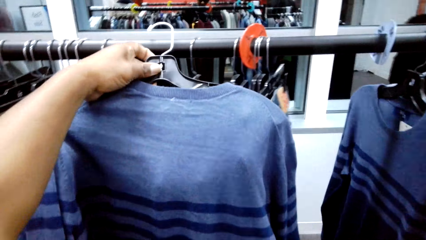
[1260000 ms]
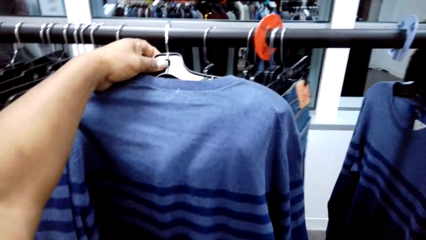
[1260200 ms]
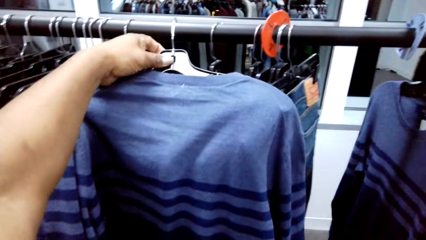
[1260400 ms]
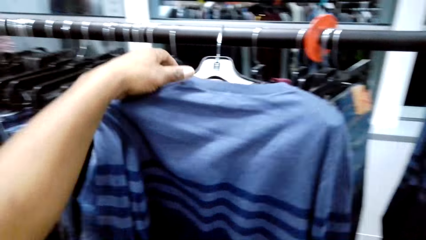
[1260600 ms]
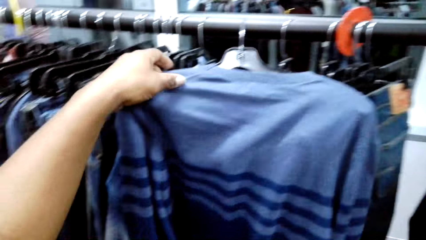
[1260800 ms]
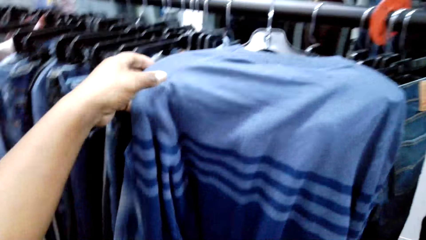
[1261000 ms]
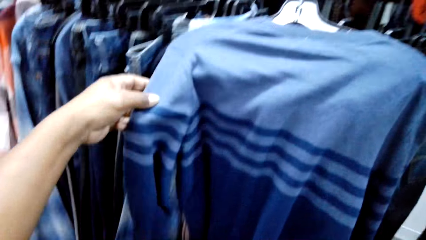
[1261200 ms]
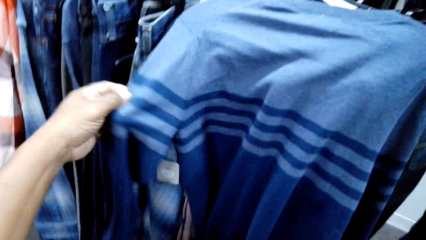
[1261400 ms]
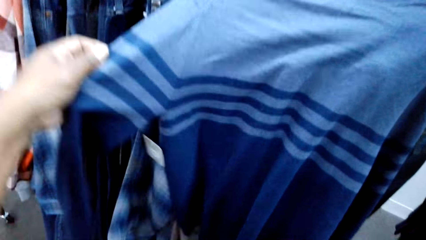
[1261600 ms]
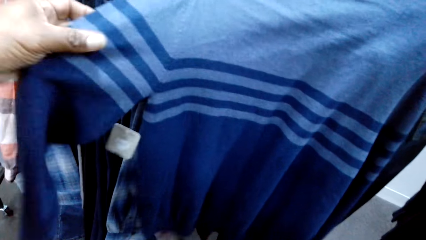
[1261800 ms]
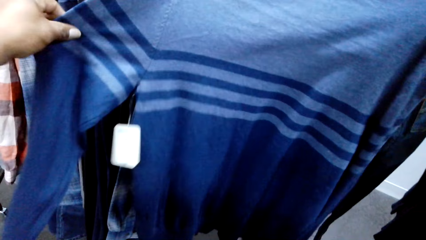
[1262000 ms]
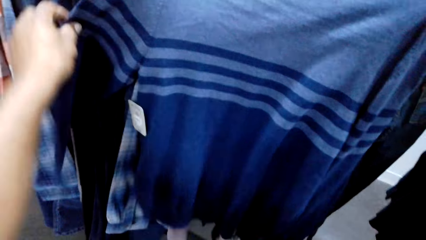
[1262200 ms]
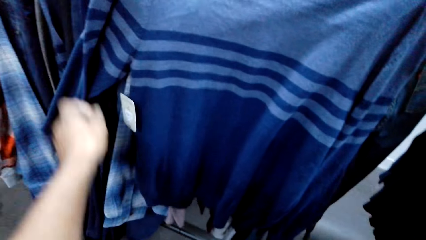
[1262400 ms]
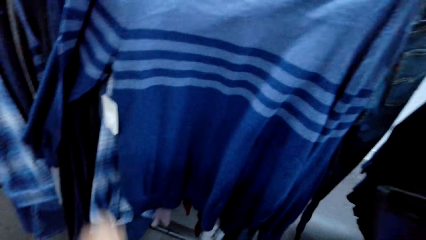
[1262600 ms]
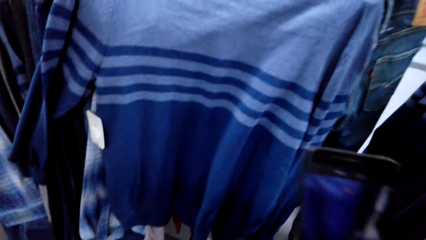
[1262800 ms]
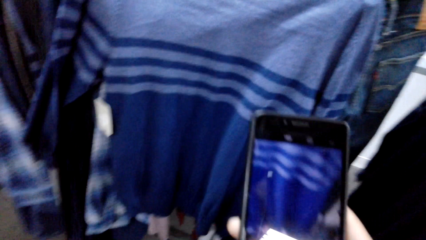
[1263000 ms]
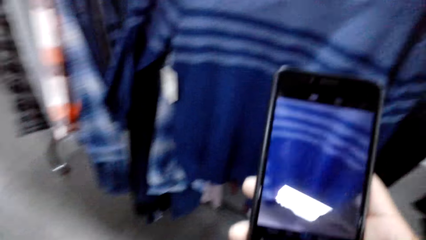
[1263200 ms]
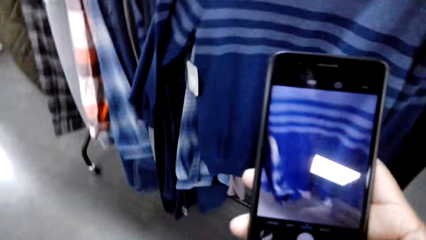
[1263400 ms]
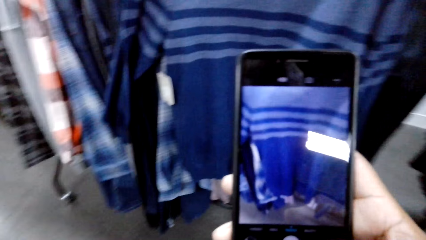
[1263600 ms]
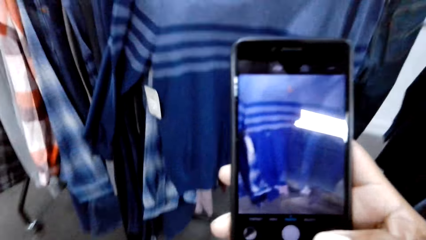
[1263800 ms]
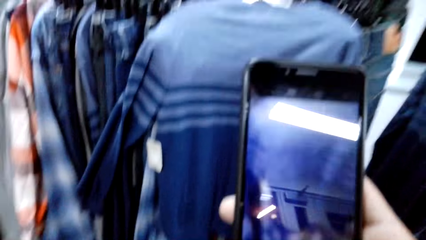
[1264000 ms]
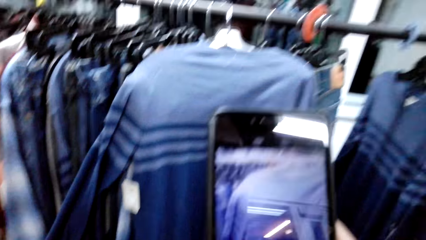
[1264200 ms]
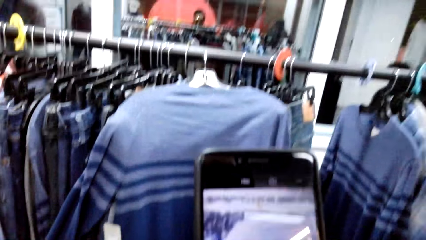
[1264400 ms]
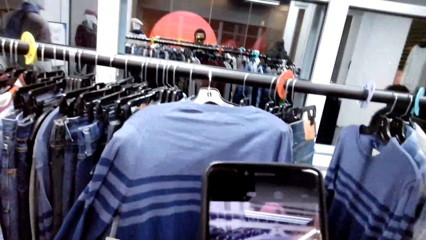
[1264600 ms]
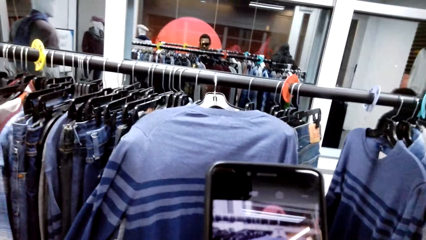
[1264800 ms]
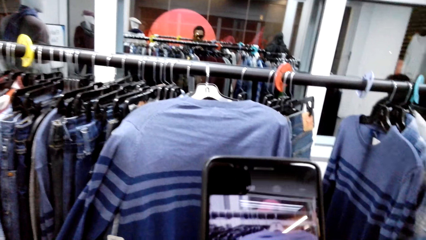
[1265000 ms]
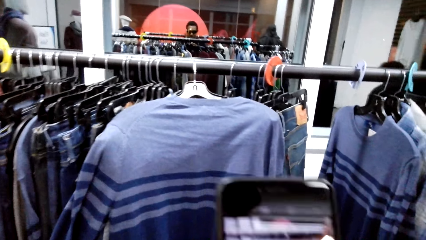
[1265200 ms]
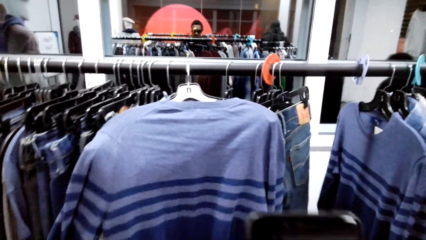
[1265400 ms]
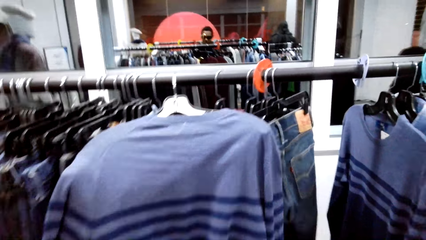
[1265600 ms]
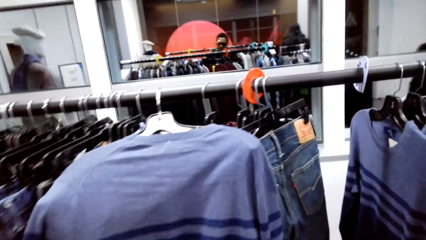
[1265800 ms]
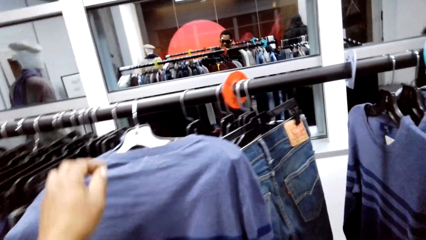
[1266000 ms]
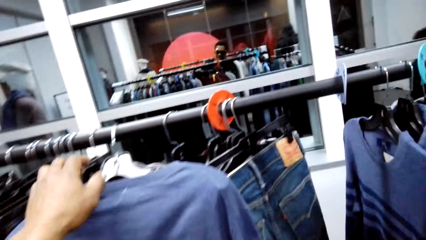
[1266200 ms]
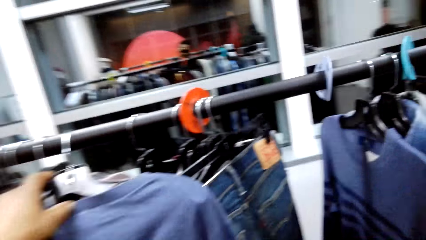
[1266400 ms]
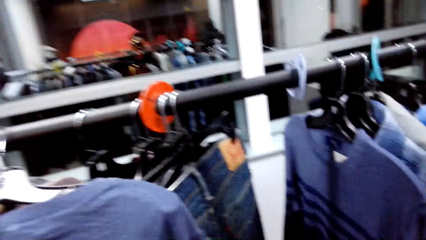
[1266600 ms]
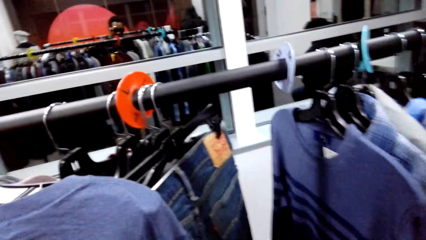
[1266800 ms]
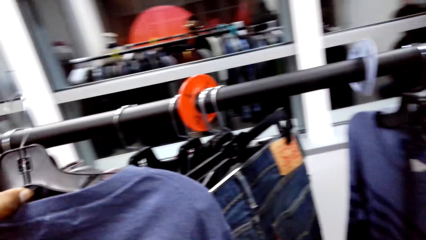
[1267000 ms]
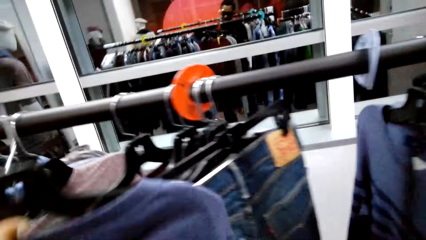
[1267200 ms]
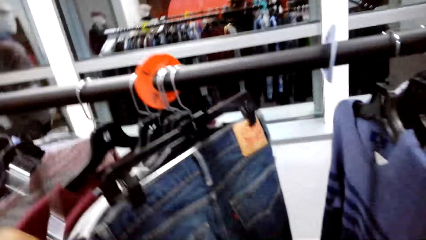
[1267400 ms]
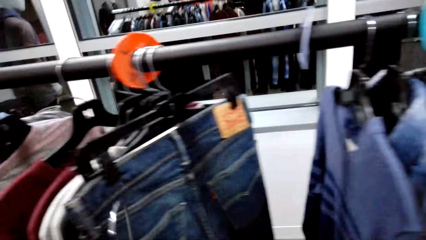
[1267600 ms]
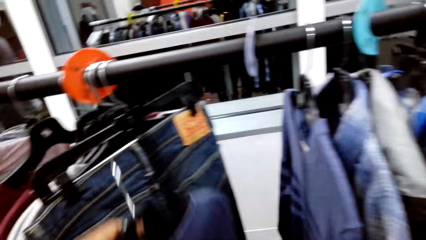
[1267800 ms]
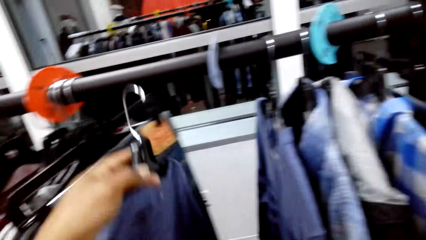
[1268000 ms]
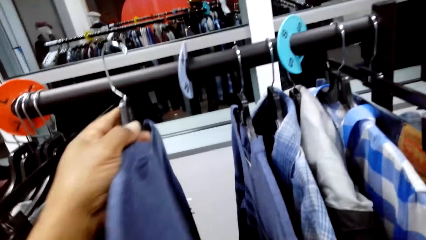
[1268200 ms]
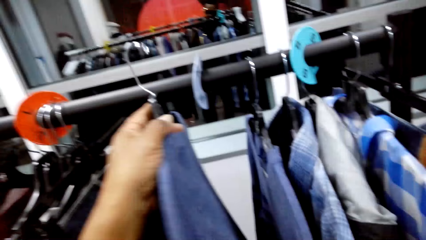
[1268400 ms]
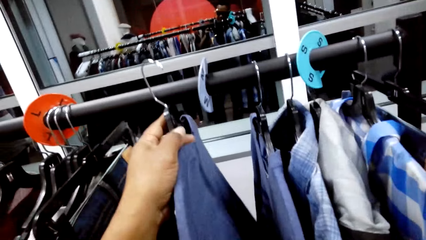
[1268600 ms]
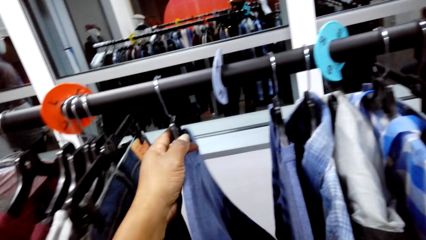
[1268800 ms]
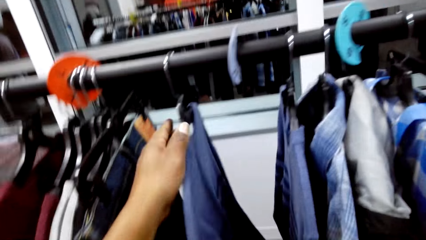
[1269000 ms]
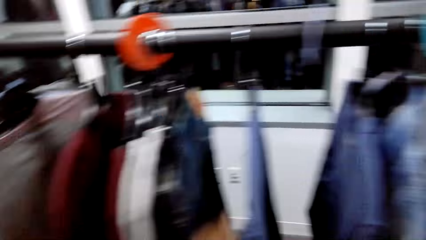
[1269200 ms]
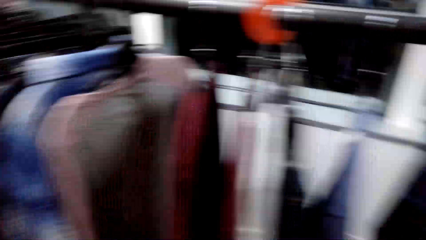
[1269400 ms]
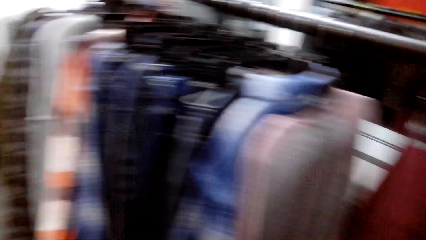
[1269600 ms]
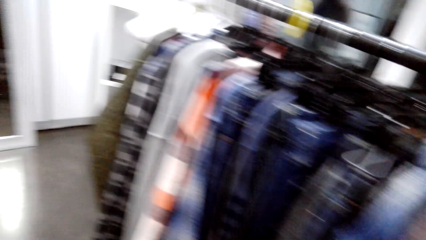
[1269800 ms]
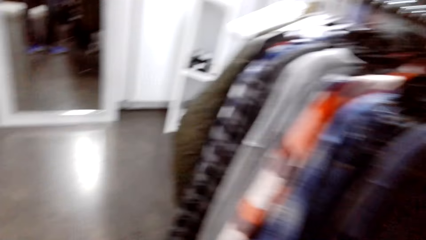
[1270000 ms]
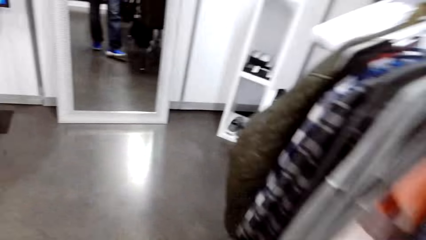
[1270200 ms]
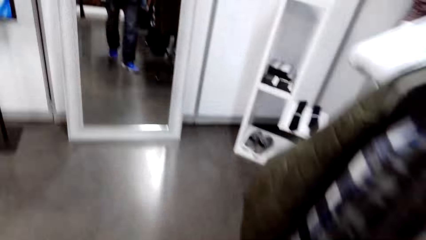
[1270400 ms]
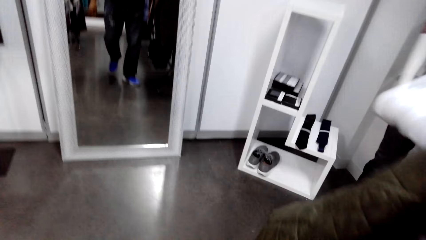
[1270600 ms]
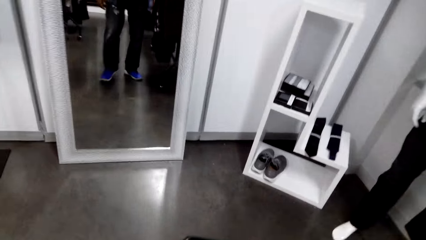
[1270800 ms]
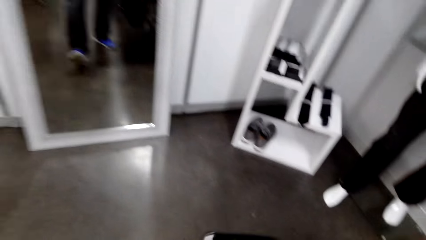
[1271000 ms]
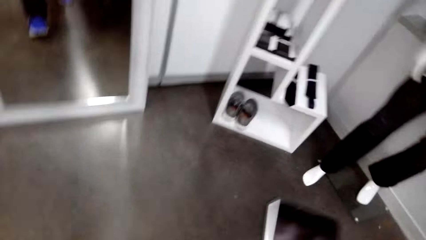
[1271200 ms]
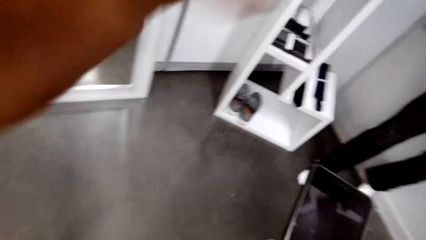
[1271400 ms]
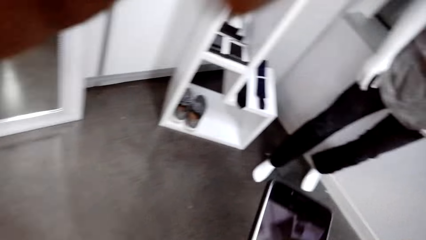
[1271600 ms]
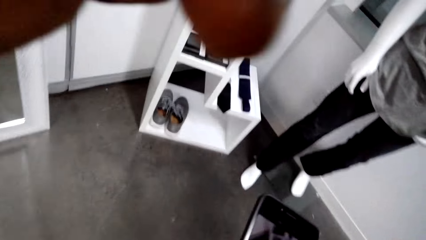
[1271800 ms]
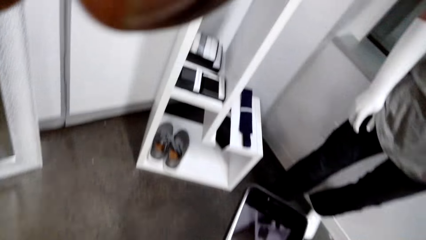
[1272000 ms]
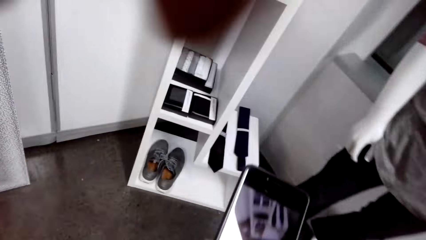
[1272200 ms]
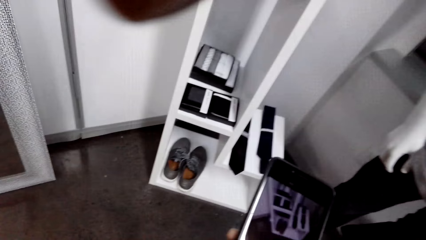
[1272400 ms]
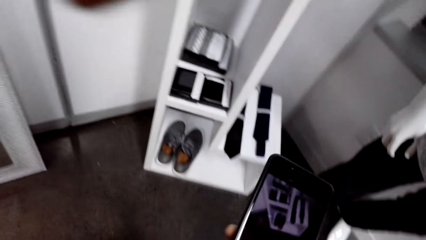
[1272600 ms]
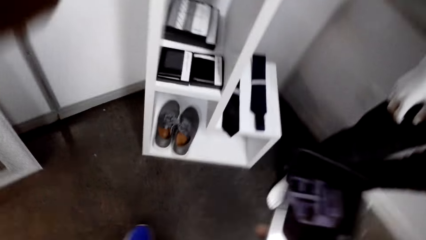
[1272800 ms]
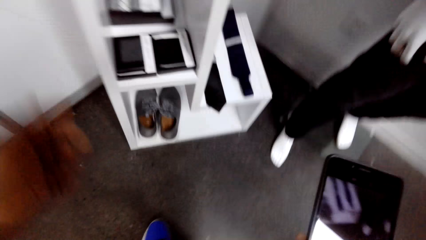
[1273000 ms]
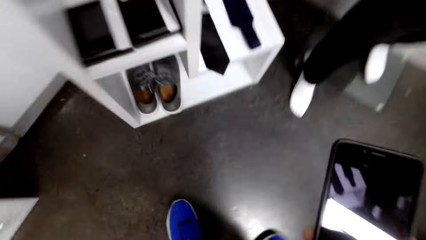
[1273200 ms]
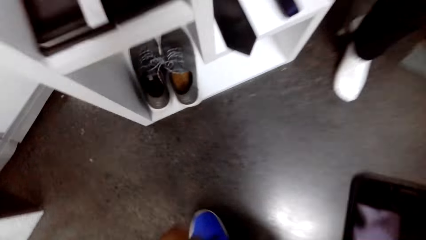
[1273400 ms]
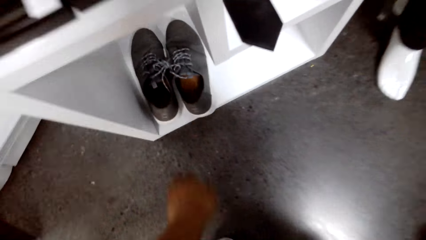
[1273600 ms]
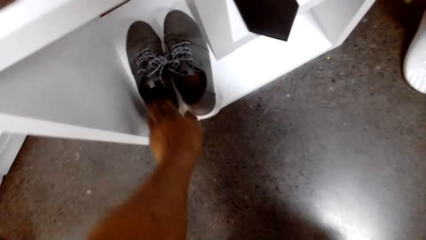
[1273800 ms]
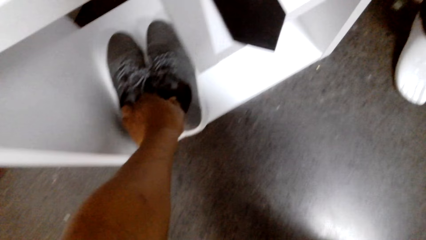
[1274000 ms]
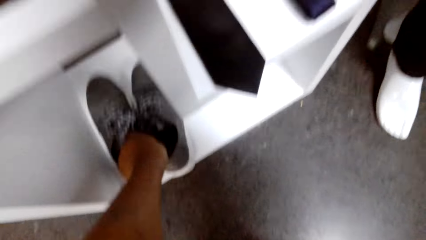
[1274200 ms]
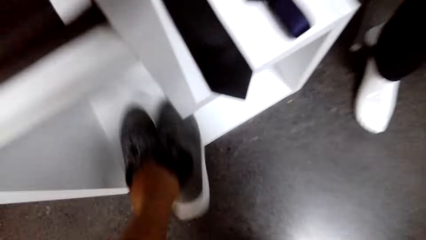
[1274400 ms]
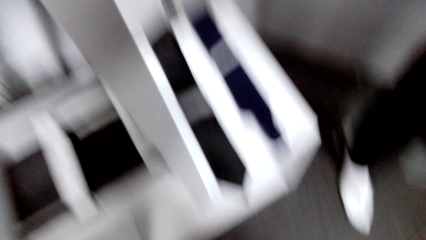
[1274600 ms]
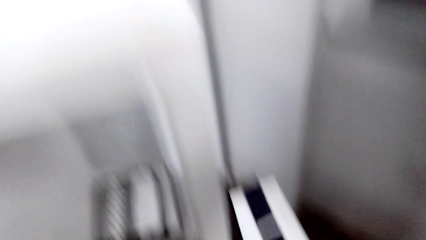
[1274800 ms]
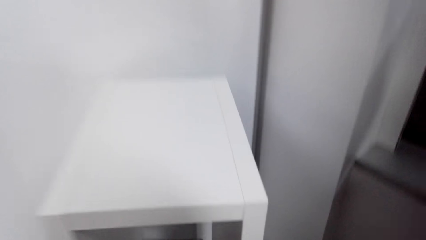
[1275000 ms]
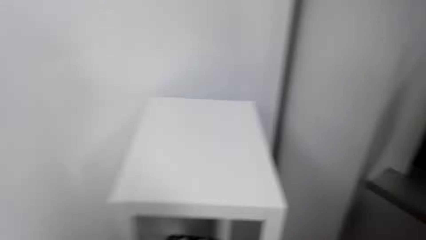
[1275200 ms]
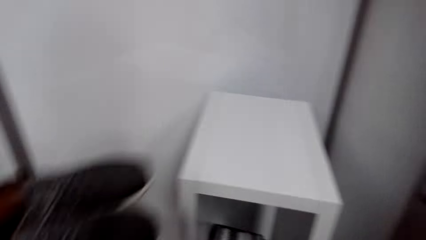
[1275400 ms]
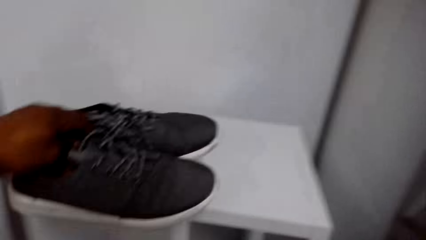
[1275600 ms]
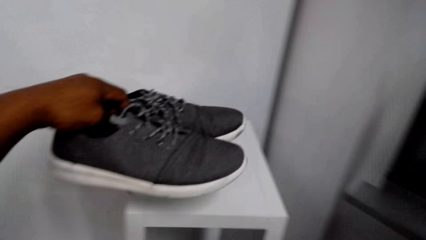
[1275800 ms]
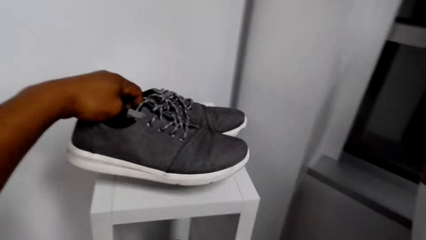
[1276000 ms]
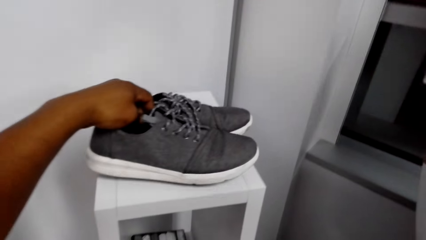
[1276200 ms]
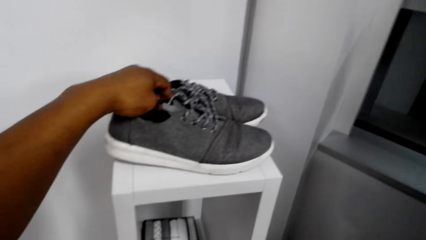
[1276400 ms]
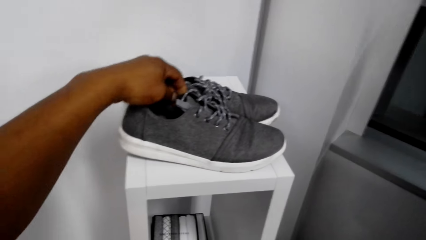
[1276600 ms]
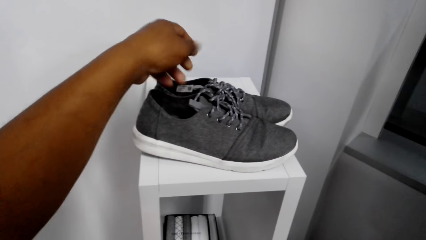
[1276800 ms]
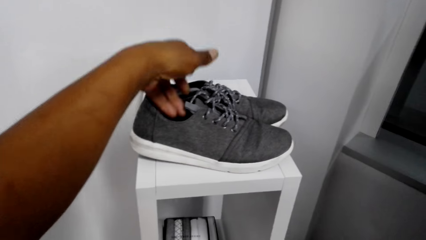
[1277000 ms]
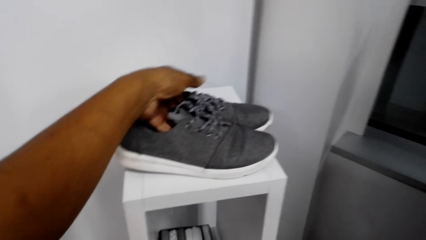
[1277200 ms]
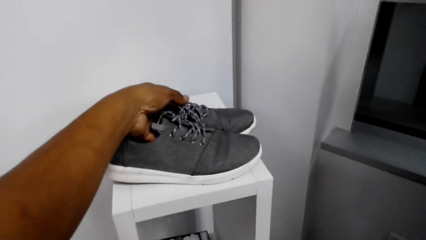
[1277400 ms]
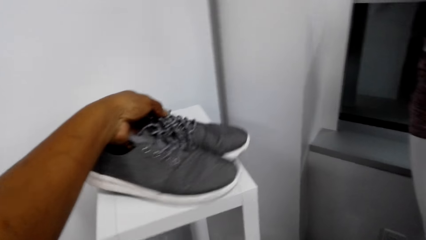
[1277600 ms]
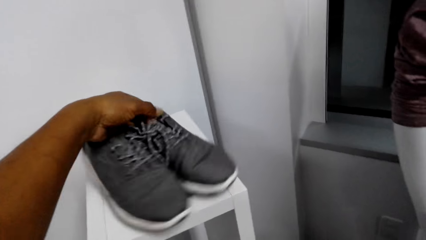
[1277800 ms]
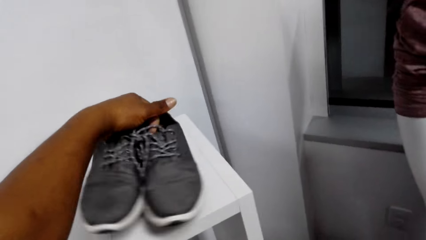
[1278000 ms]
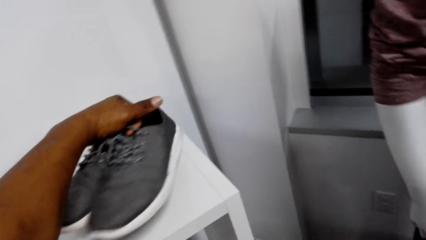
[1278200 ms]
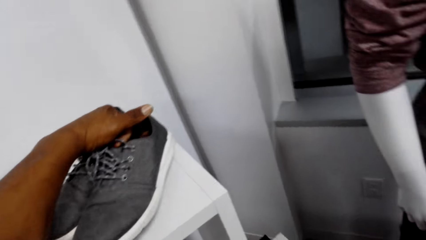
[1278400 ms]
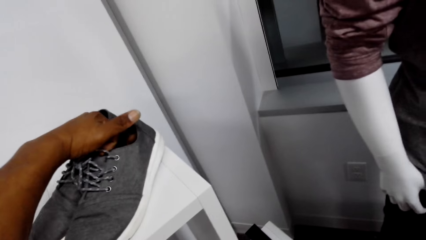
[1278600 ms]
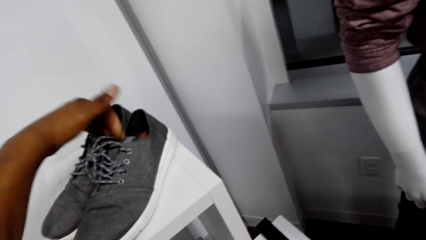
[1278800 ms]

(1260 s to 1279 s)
The camera wearer puts the sweatshirt on the clothes rack. They check the sweatshirt. They take a photo of the sweatshirt. They remove the sweatshirt from the clothes rack. They put the sweatshirt on the clothes rack. They walk around the store. They pick a pair of shoes from the stand. They put the shoes on the stand.
